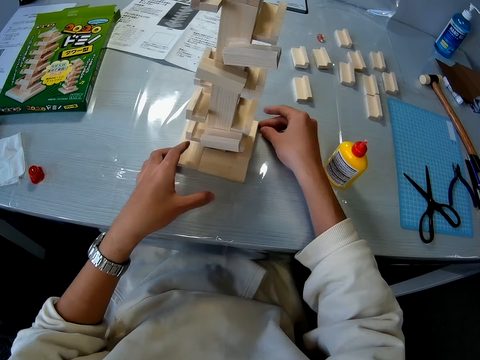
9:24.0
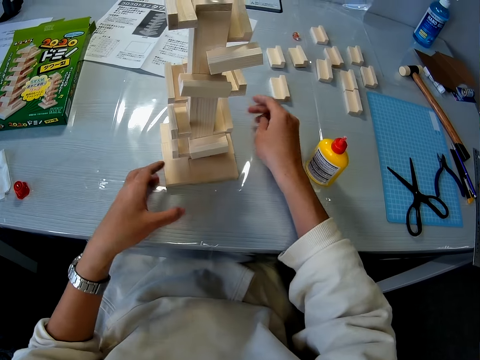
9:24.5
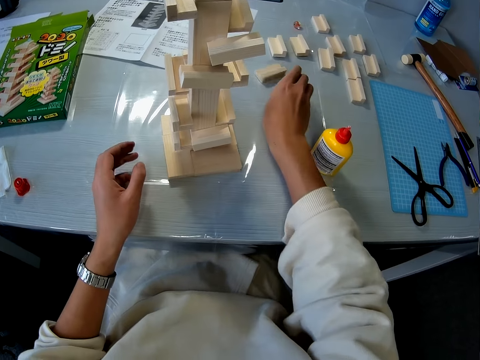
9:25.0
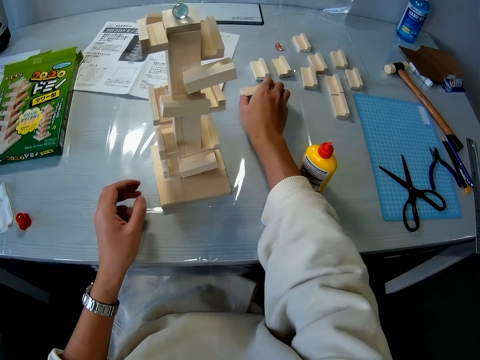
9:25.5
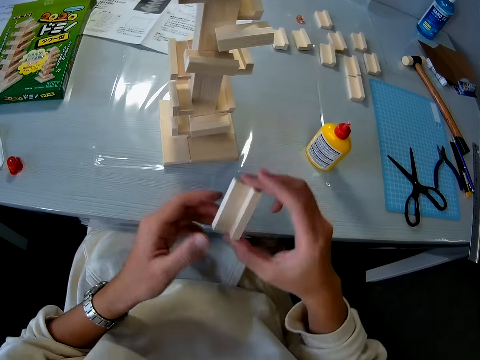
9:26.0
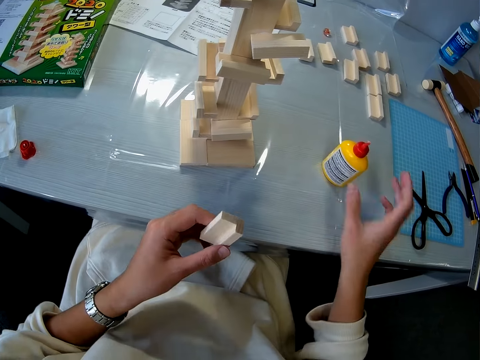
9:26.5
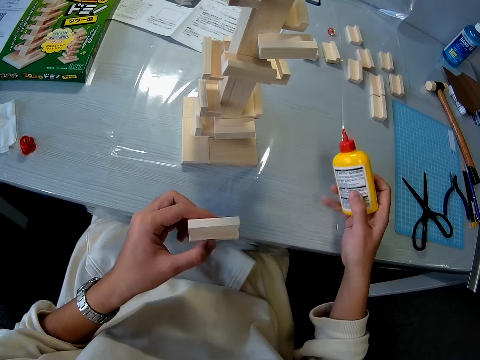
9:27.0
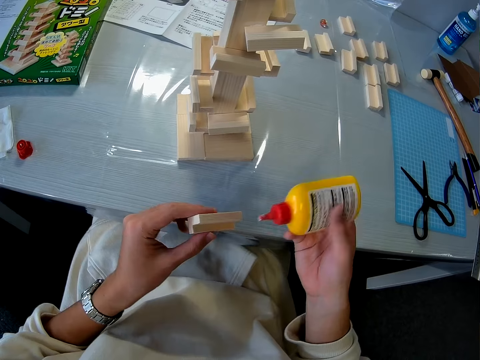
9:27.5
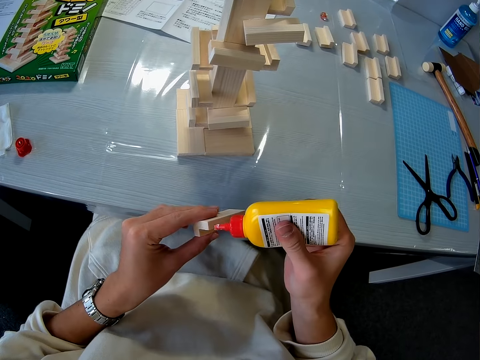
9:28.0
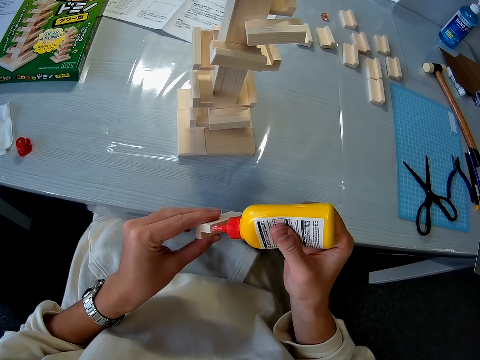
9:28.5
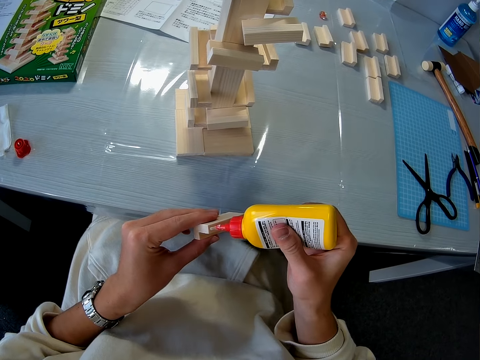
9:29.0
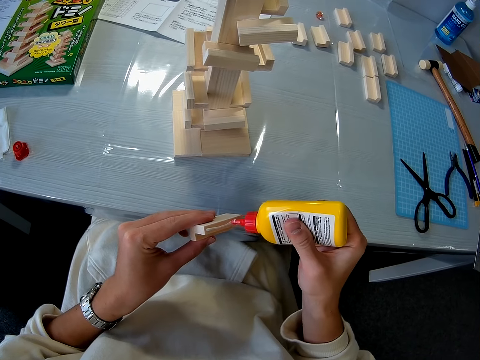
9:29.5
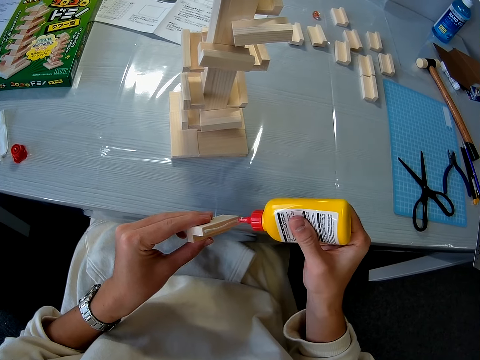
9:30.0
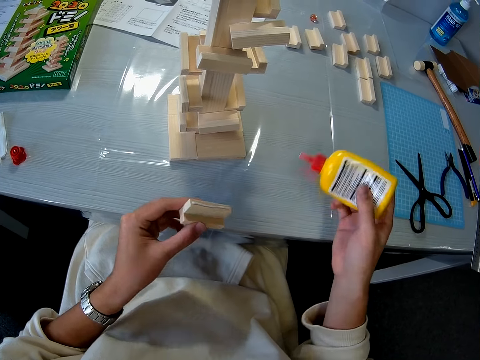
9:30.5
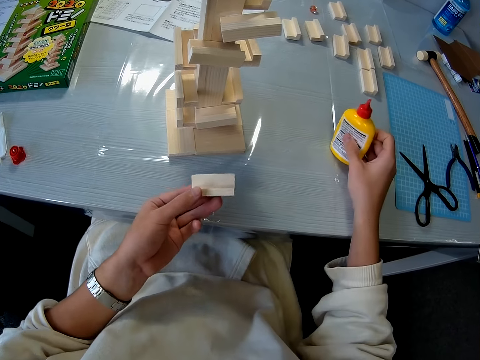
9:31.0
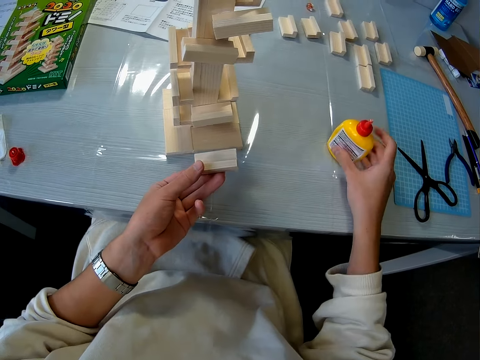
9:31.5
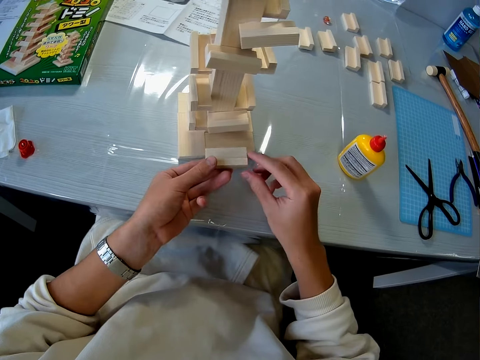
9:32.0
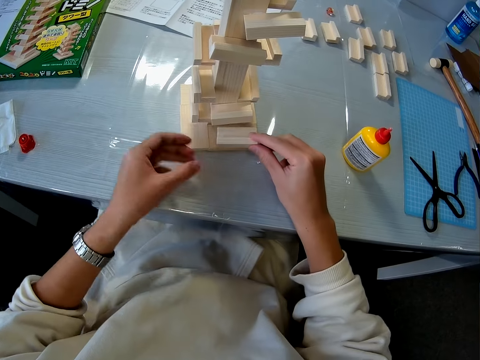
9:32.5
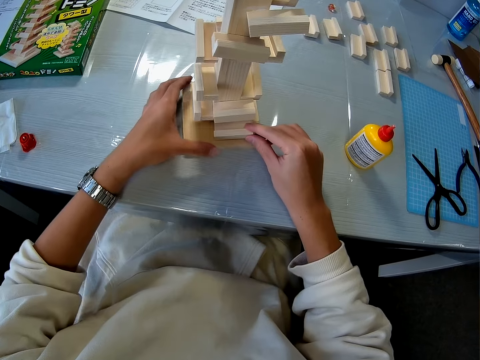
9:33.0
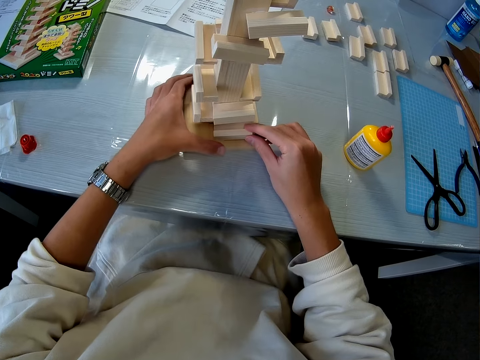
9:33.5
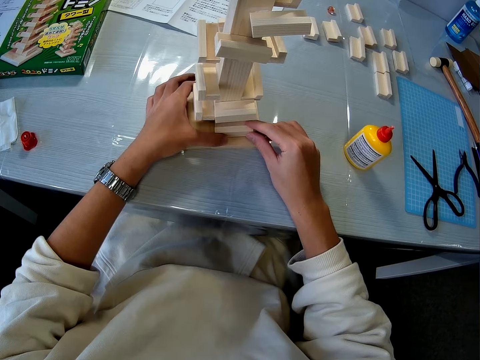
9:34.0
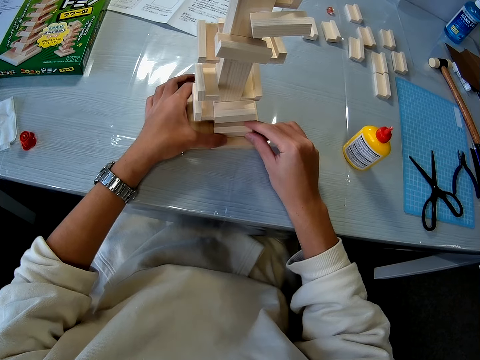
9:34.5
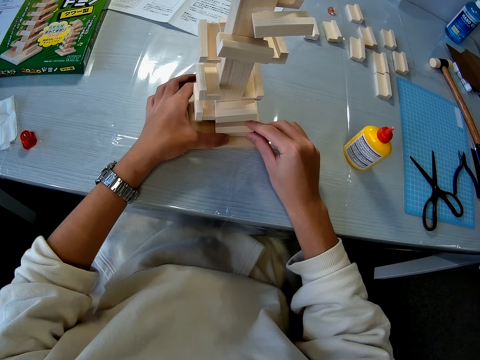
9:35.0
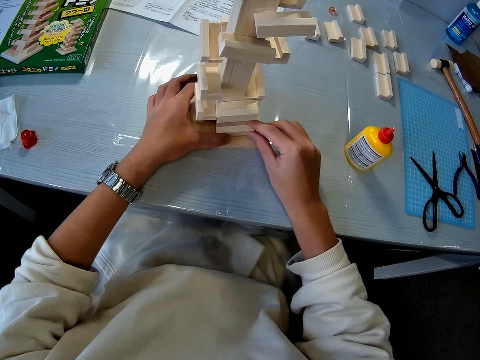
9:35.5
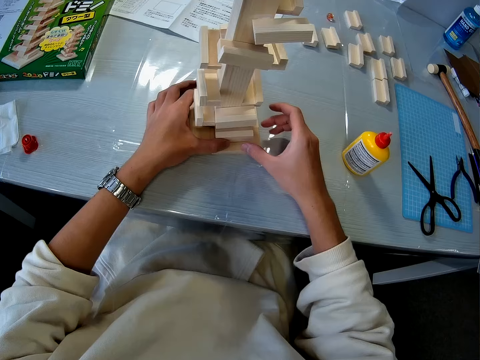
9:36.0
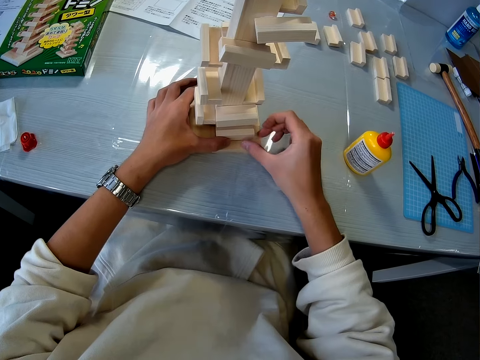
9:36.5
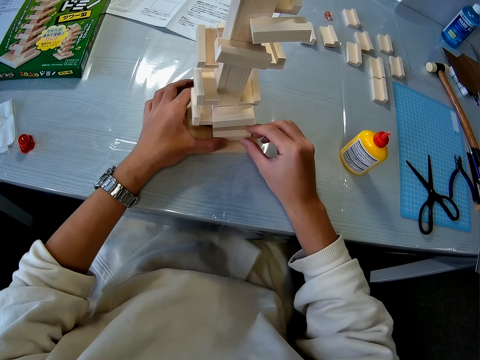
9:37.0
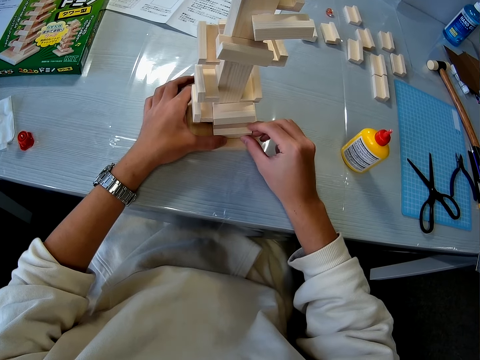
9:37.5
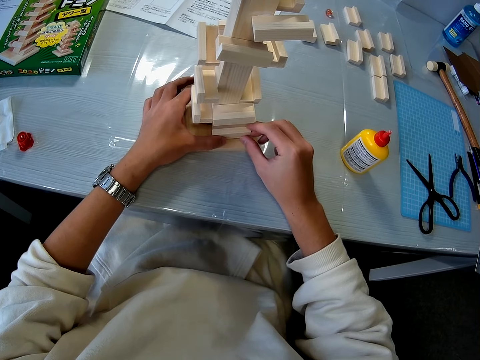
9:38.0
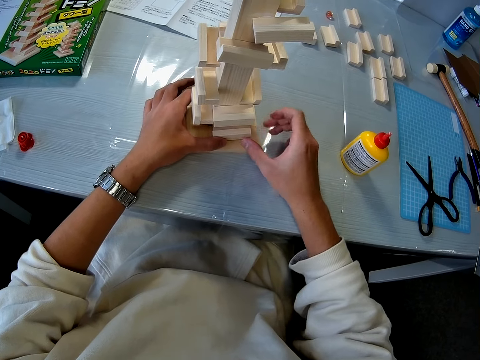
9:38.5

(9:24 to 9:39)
The camera wearer picks up a wooden mechanical piece from the table with her right hand. She passes the wooden mechanical piece to her left hand. She picks up a container of glue from the table with her right hand. She applies glue to the wooden mechanical piece in her left hand. She drops the container of glue on the table. She connects the wooden mechanical piece in her hand to the wooden mechanical model or amaze marbles on the table.

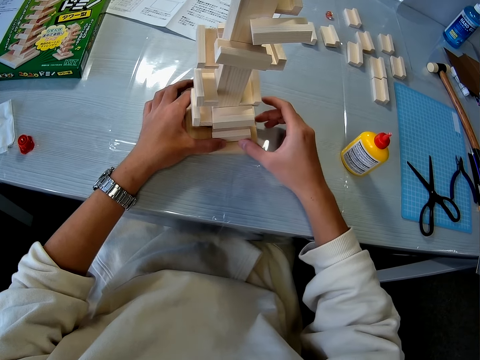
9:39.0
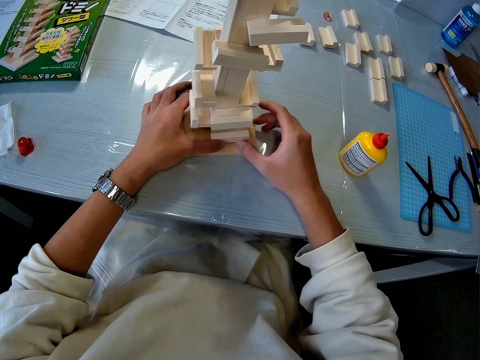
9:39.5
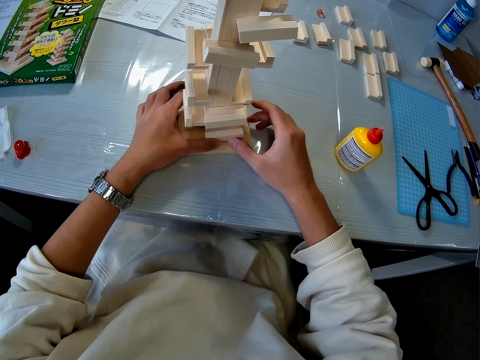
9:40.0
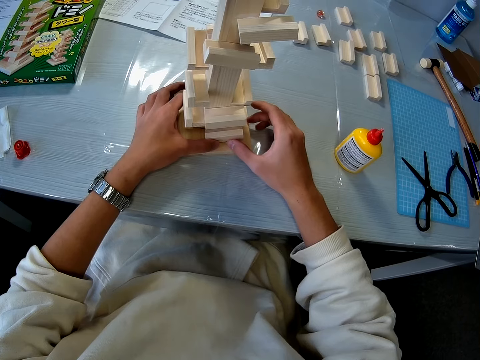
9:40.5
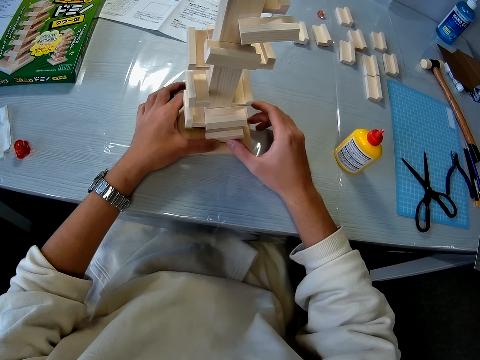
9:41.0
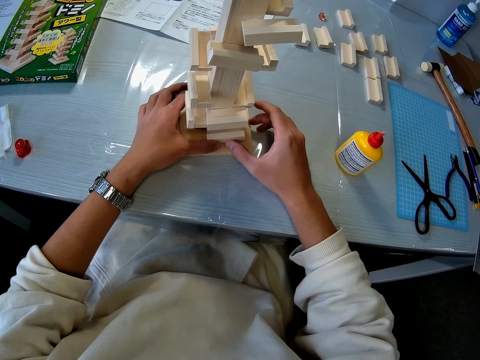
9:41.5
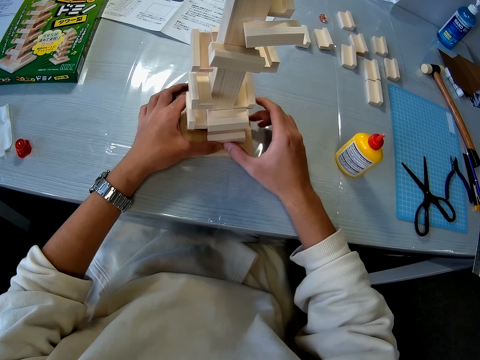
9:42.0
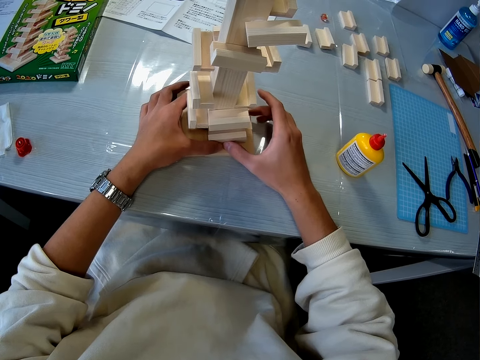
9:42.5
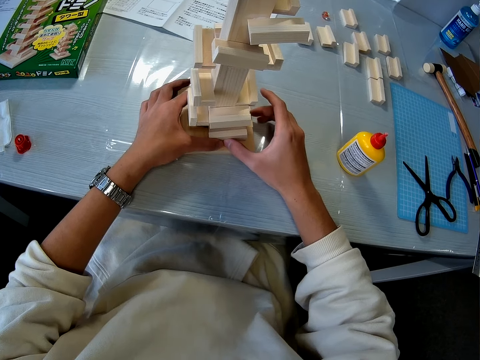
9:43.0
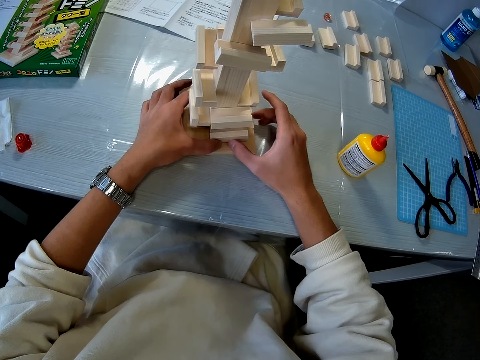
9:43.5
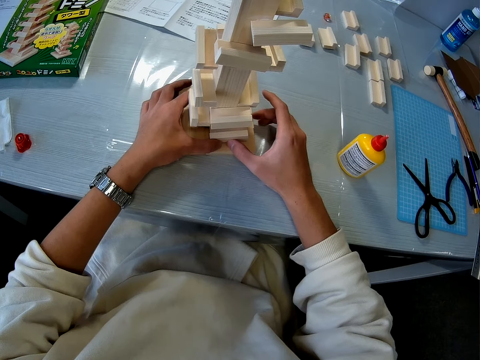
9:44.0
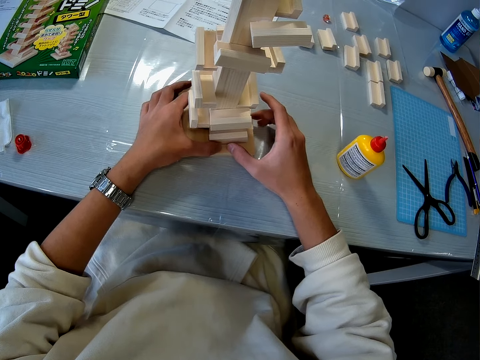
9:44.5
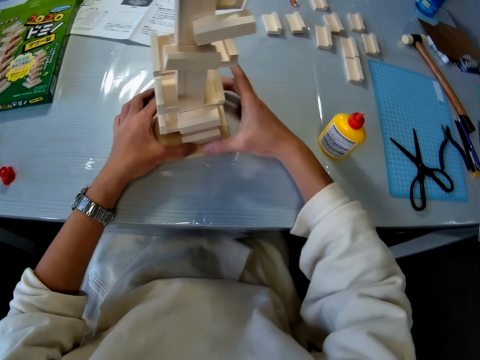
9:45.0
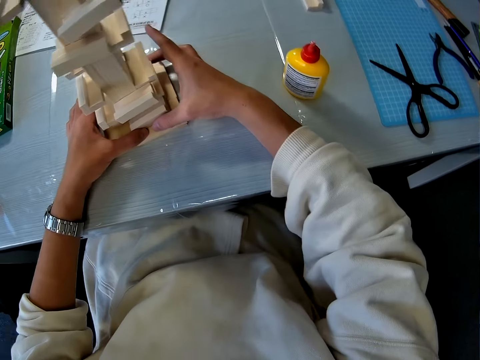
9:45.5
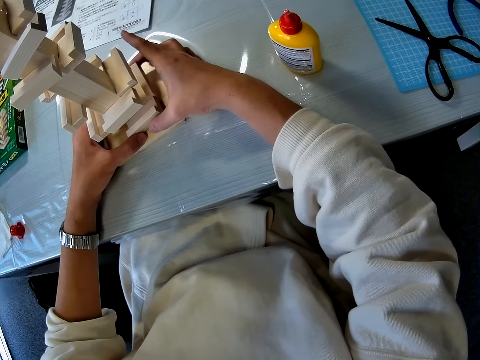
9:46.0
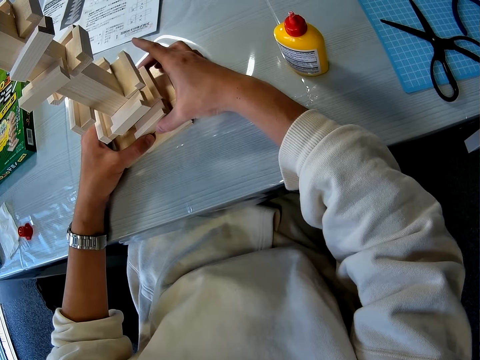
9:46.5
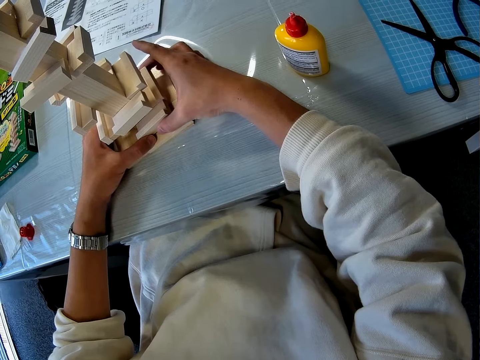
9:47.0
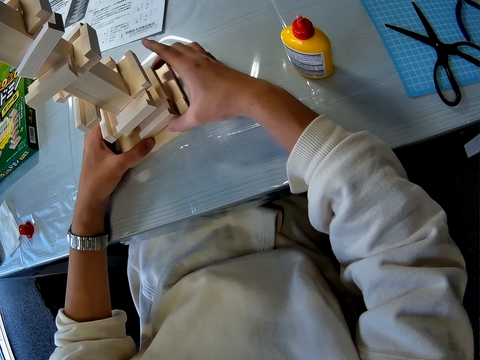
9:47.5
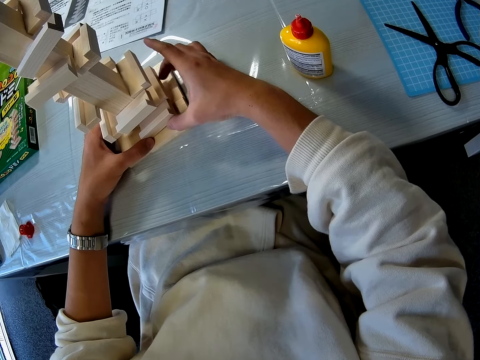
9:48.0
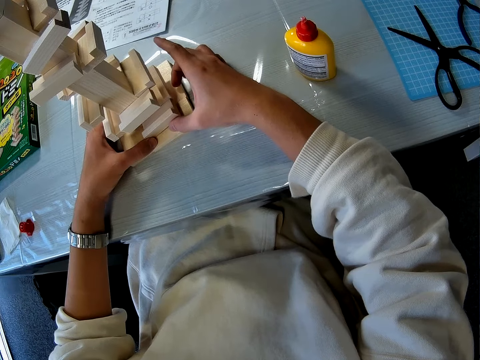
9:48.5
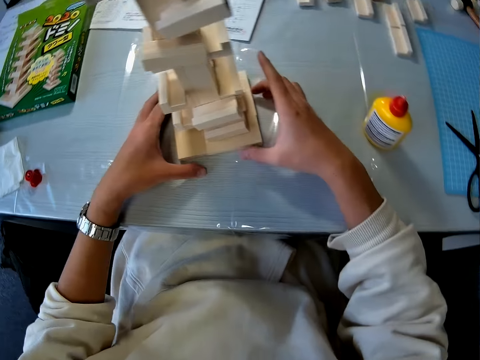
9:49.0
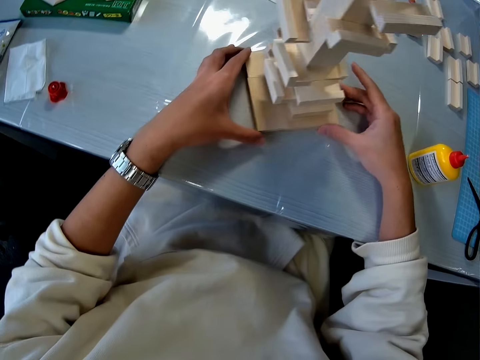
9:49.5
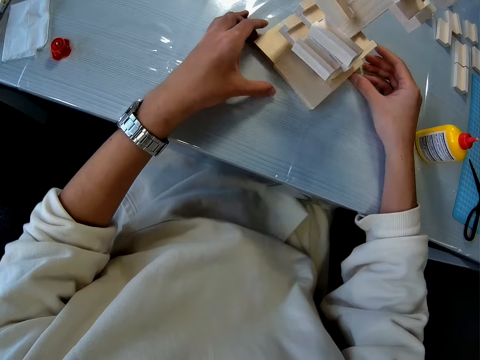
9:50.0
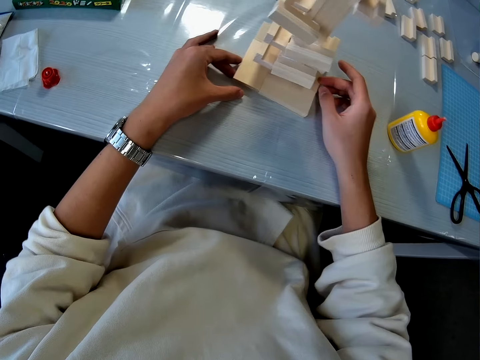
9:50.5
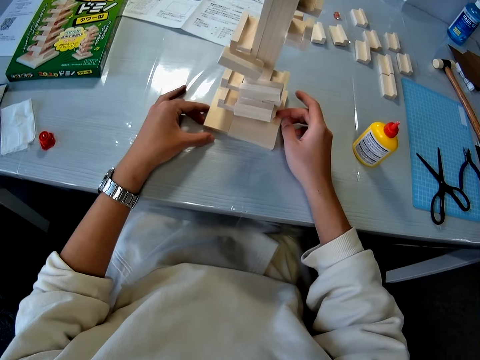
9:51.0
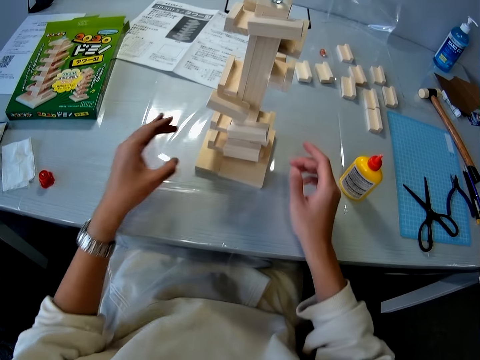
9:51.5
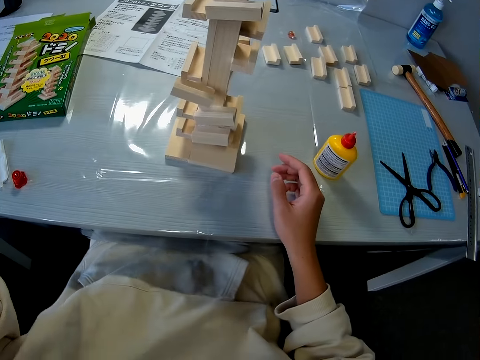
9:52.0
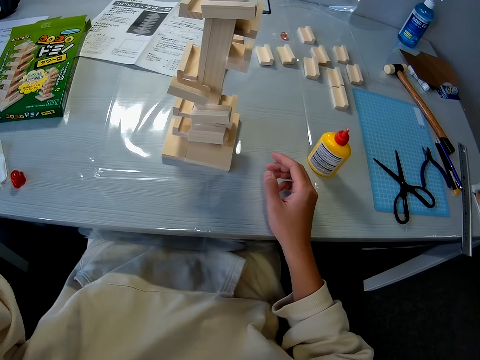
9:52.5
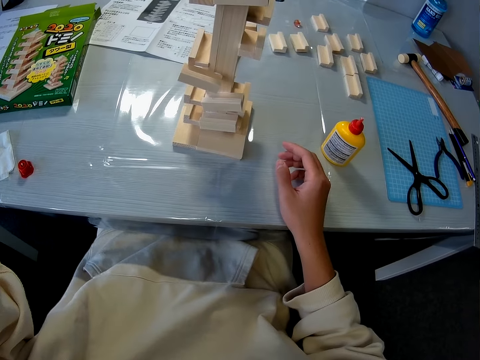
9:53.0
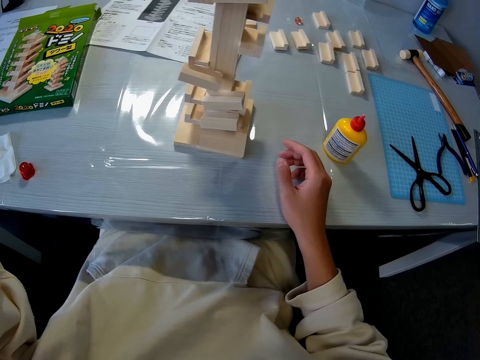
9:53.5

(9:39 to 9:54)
The camera wearer turns the wooden mechanical model on the table. She touches her face.
